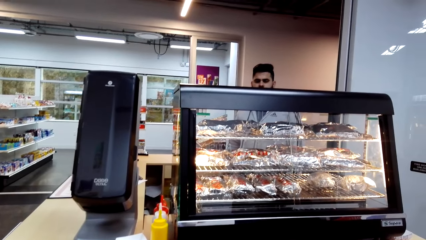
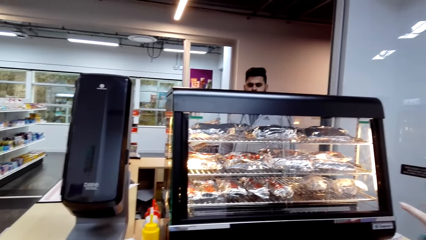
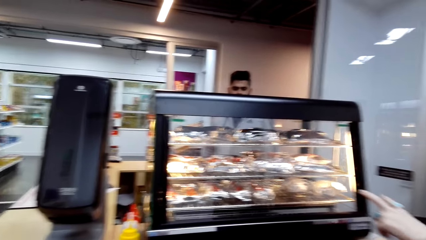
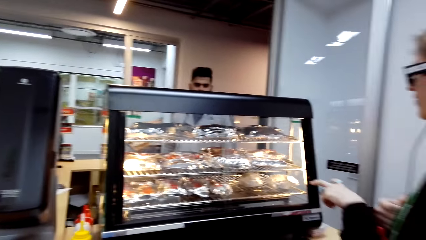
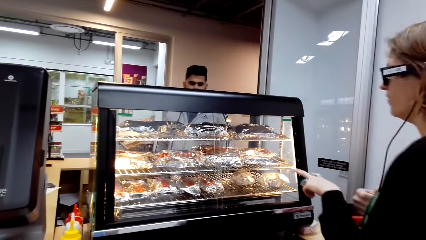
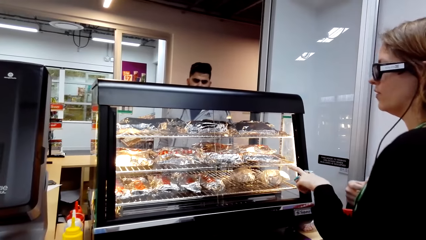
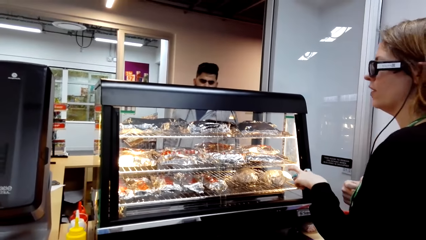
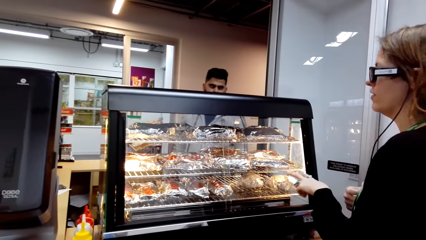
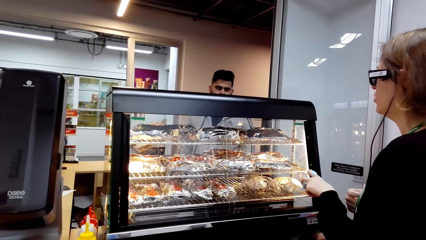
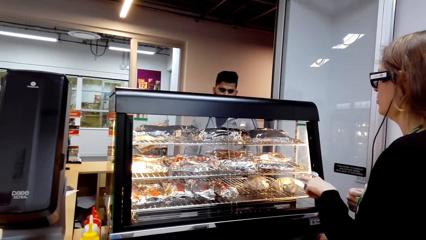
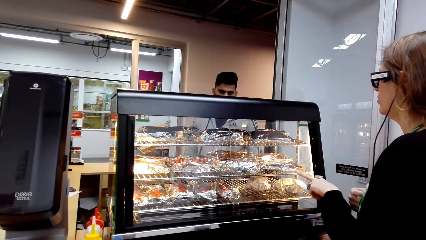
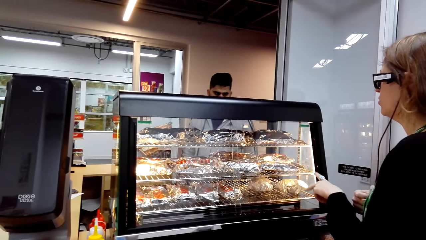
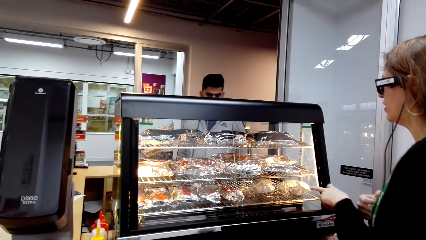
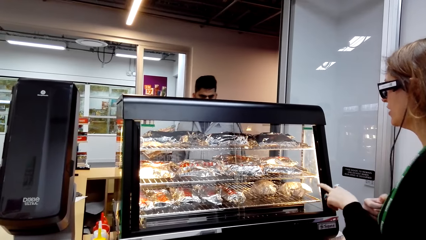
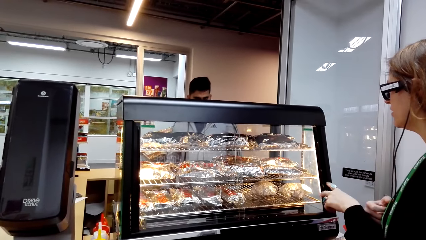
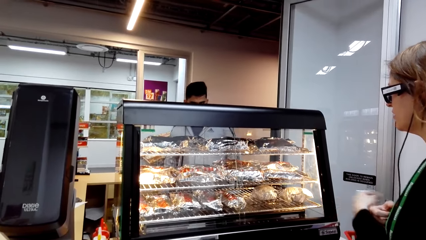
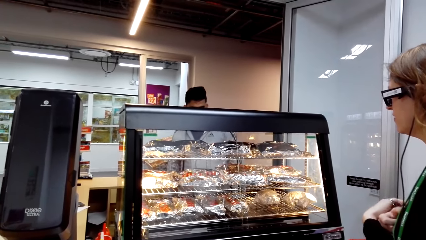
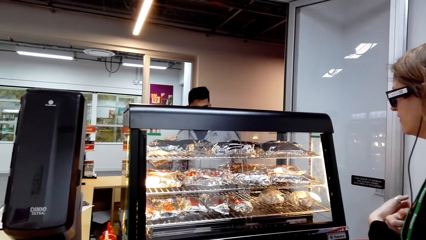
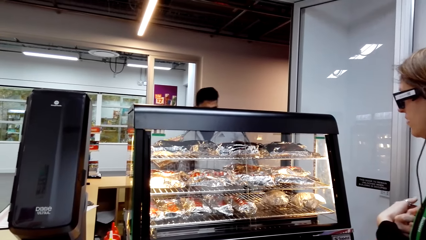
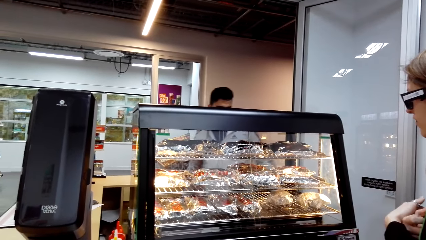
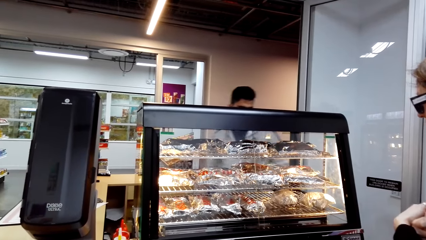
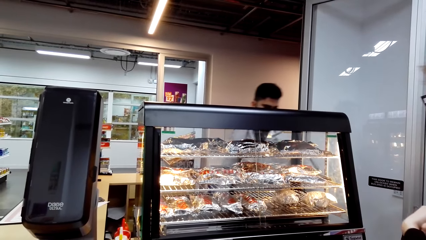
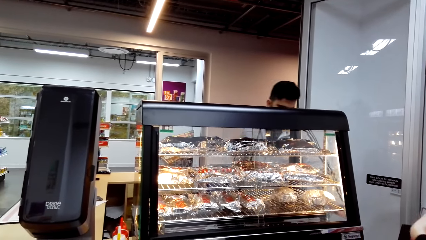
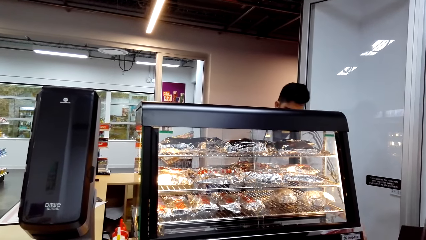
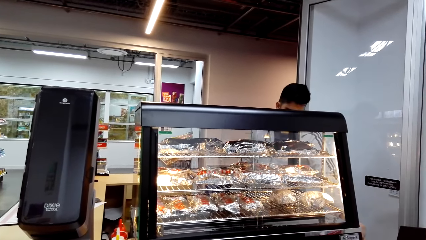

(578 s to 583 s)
The camera wearer looks around a supermarket. A woman points at something. A lady interacts with a man.

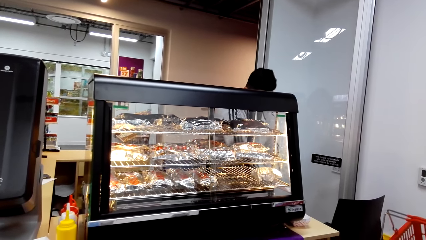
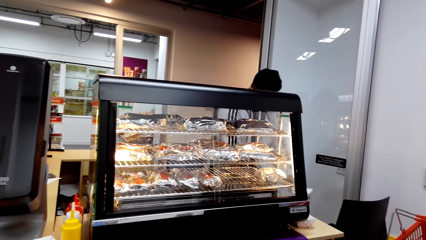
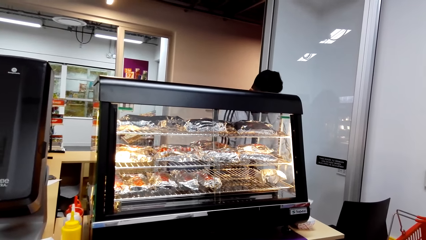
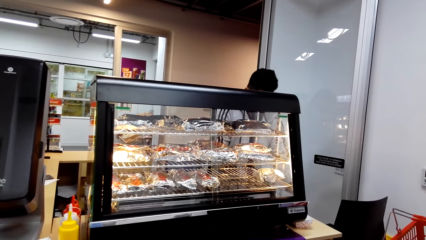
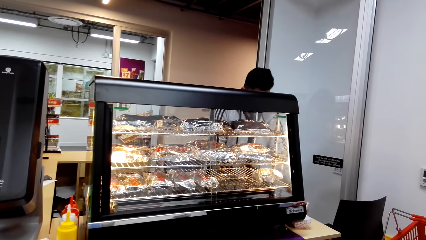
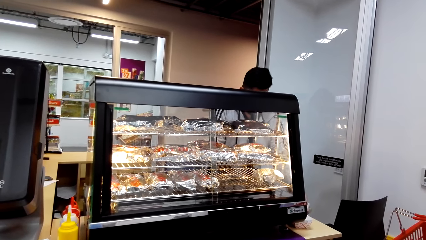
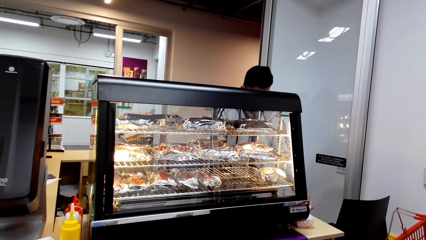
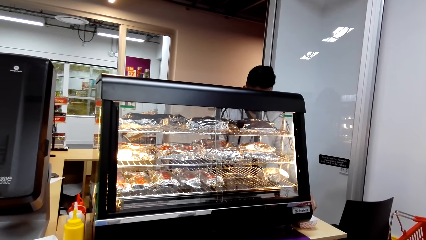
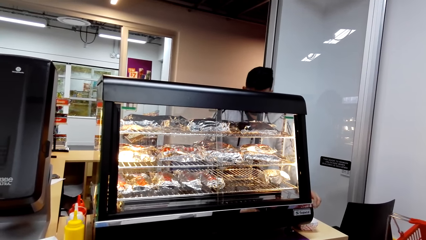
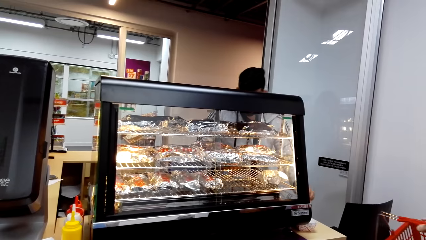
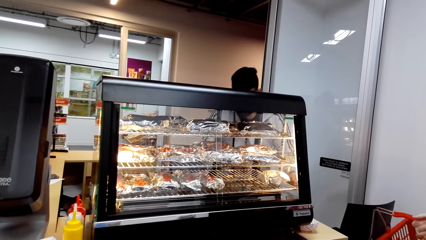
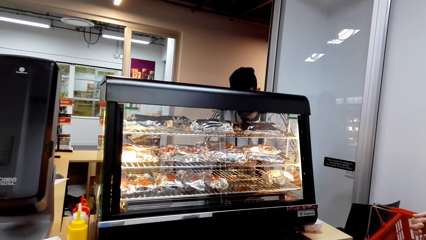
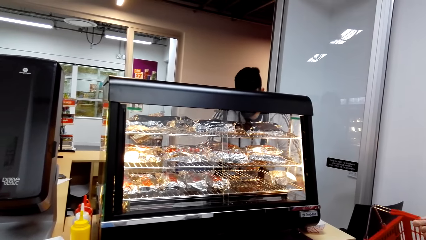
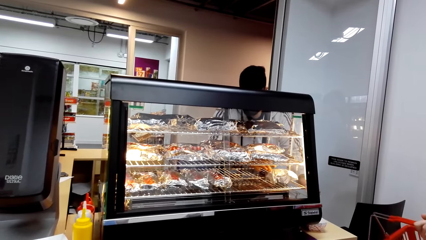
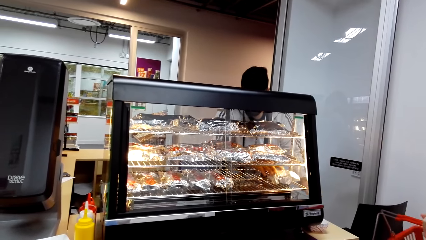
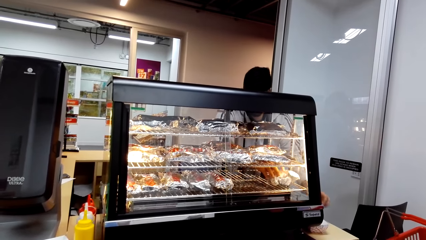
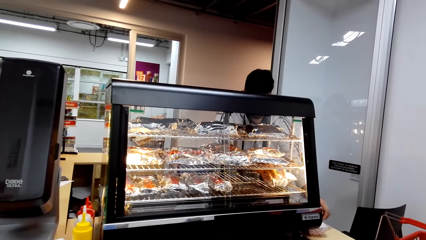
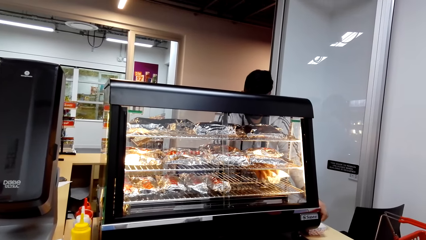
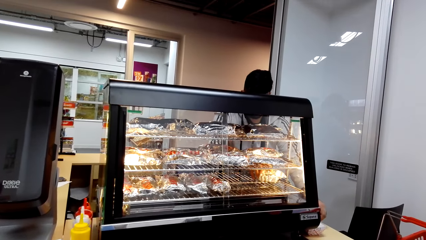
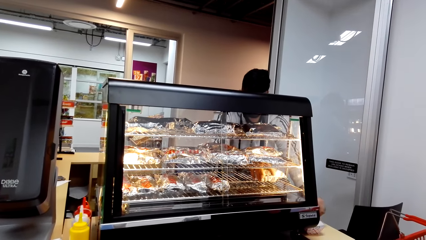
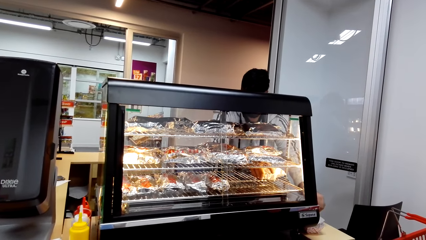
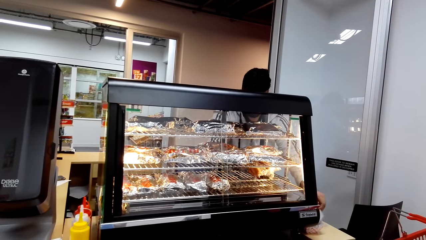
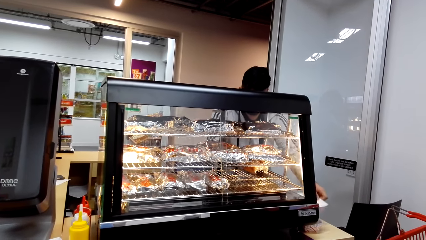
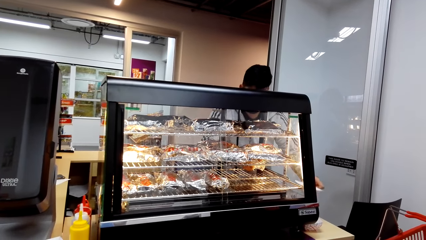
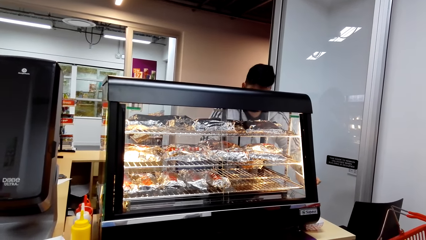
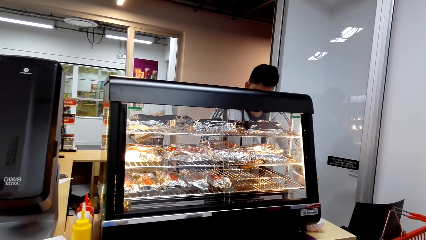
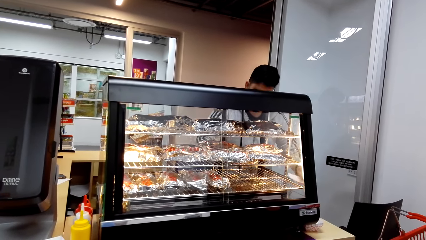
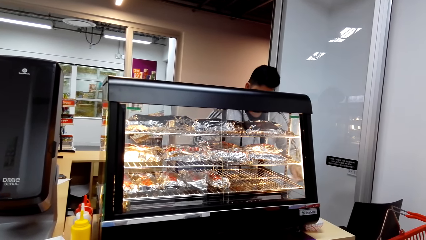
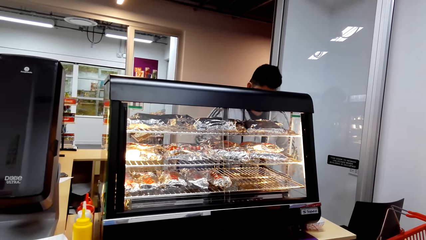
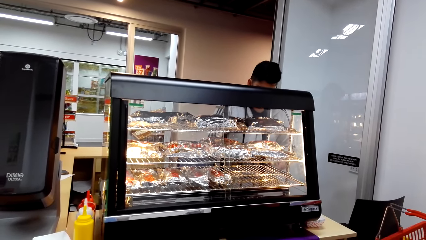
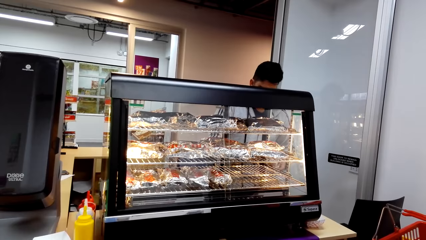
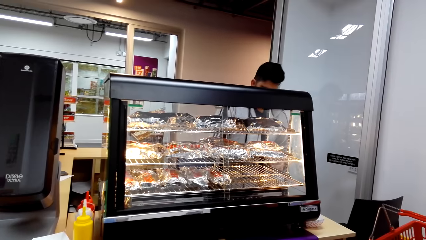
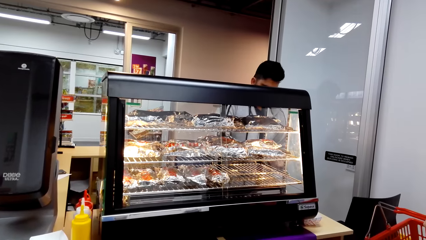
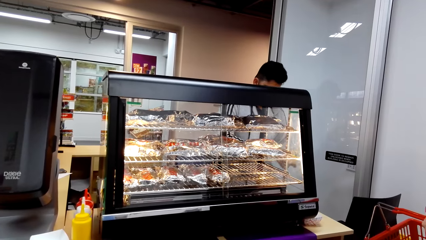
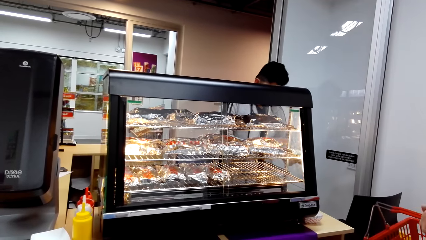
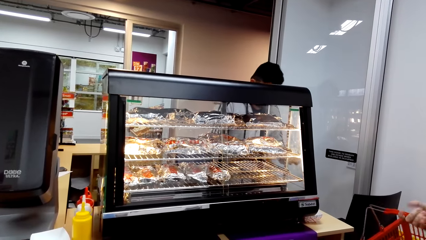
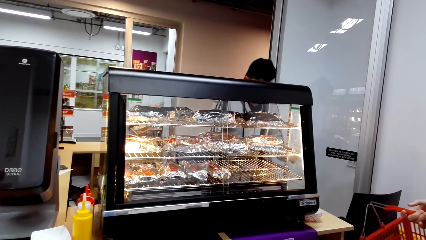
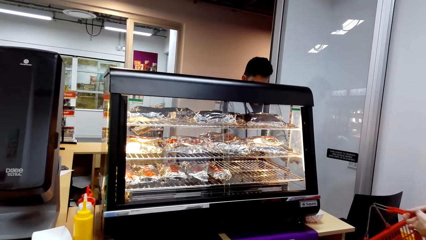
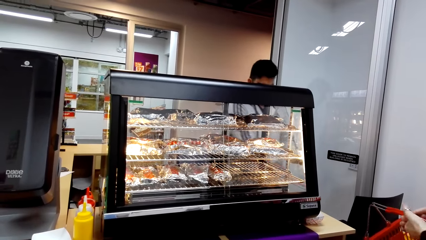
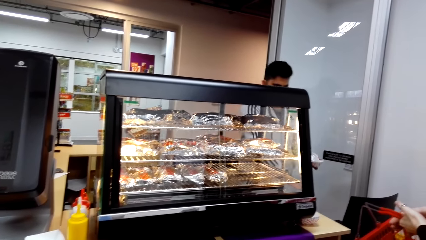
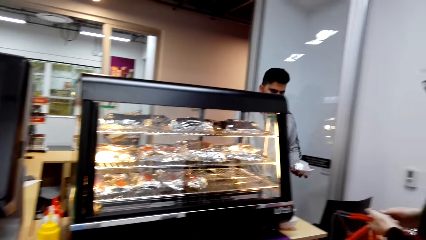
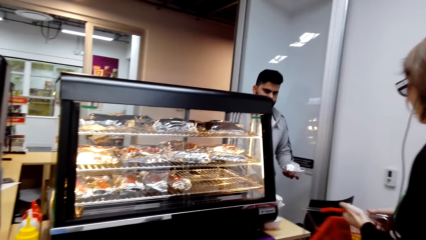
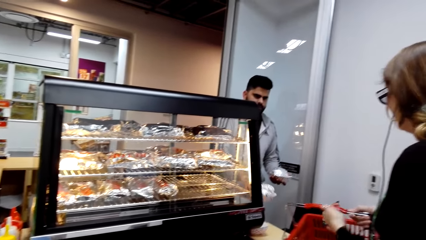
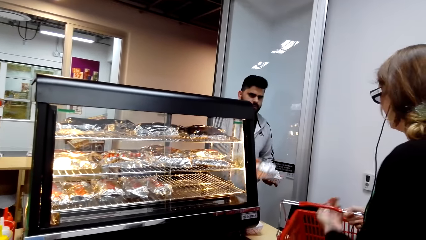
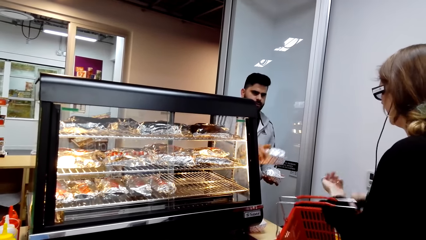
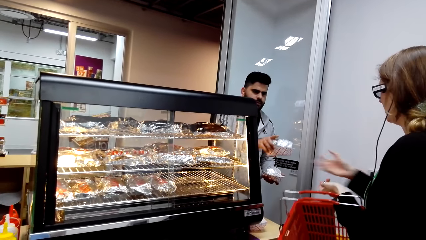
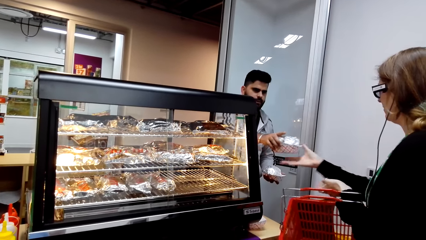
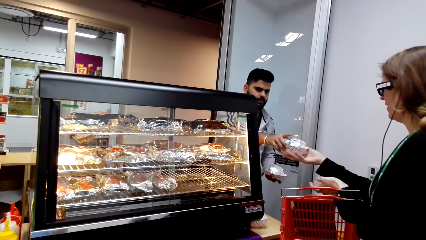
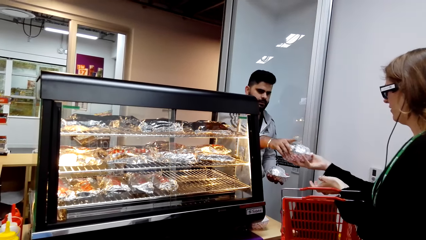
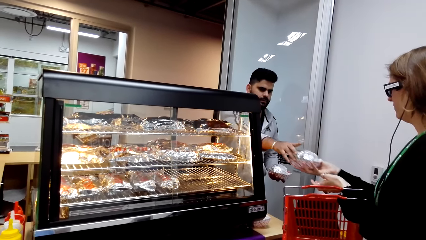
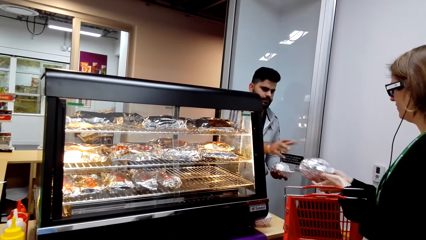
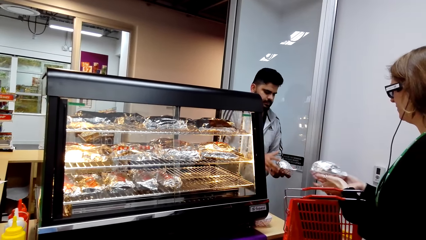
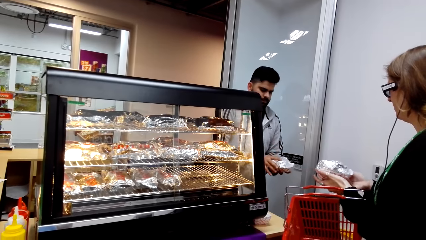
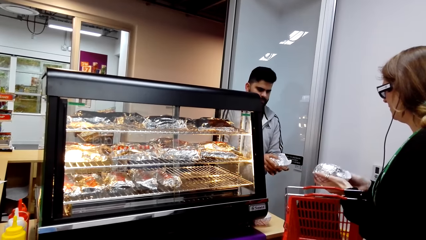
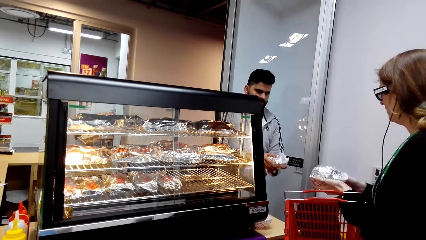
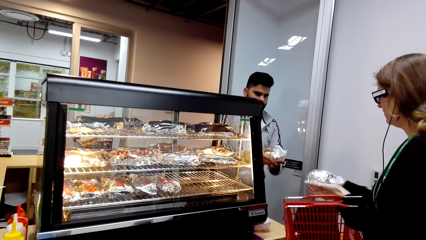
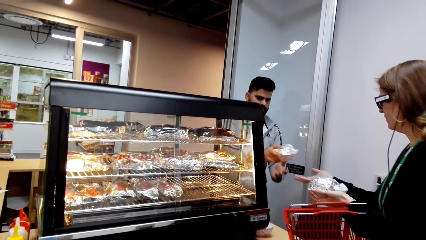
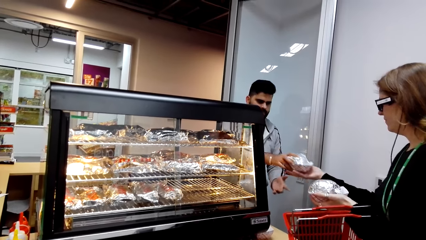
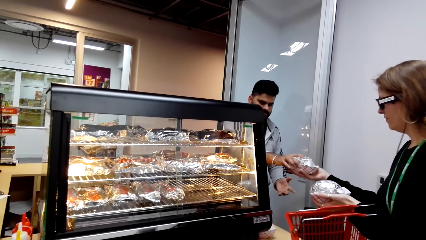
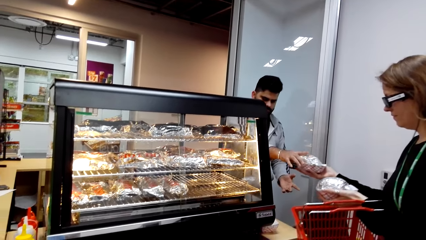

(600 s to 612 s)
A cashier places a wrapped object at the side of the table. The cashier packs food. The cashier picks up the wrapped object and places the wrapped object in a plate. The camera wearer looks around a supermarket. The cashier gives a woman the wrapped object. The woman receives the packed food from the cashier.
